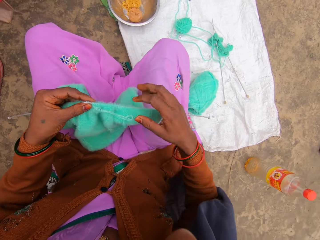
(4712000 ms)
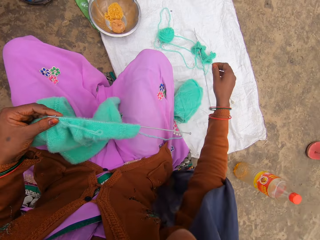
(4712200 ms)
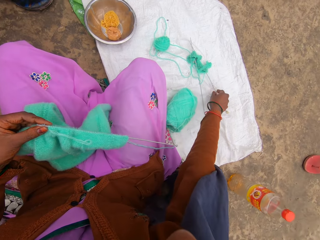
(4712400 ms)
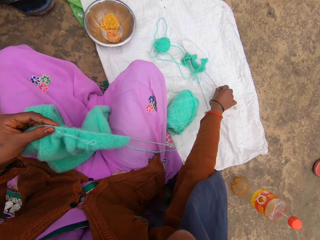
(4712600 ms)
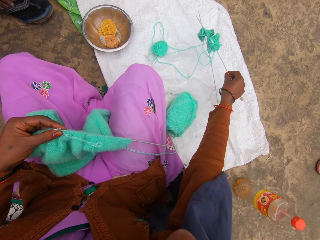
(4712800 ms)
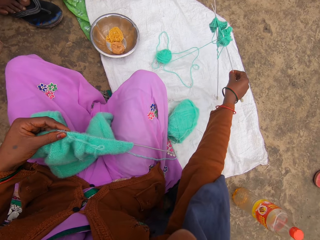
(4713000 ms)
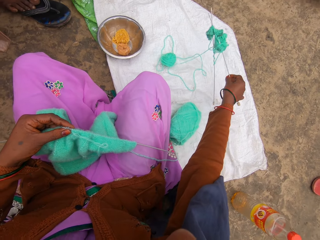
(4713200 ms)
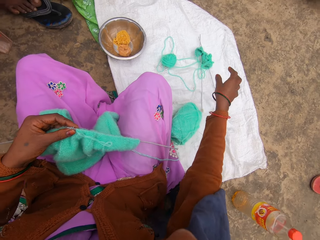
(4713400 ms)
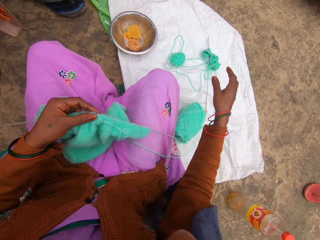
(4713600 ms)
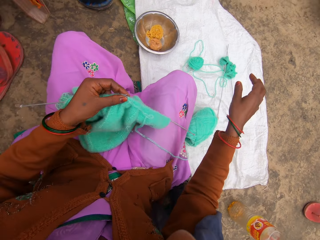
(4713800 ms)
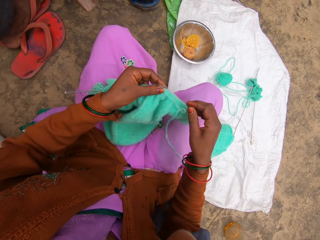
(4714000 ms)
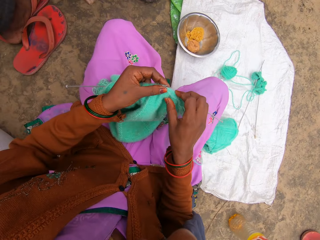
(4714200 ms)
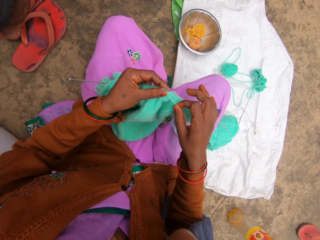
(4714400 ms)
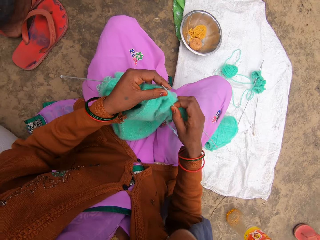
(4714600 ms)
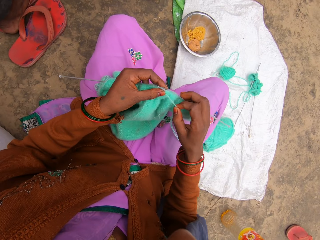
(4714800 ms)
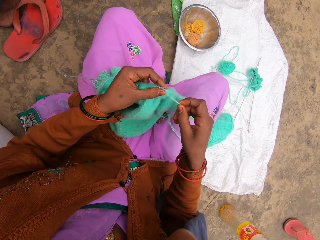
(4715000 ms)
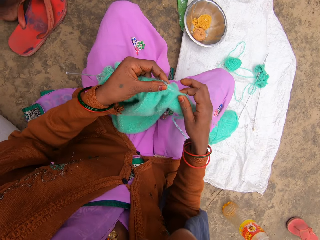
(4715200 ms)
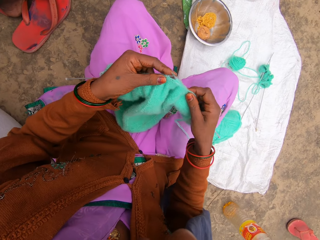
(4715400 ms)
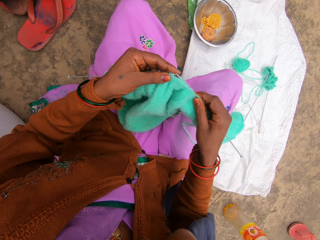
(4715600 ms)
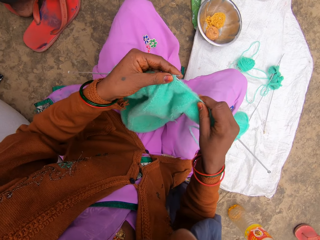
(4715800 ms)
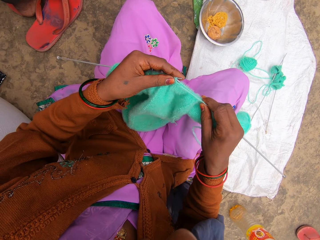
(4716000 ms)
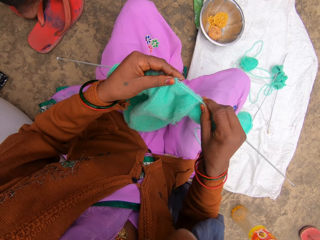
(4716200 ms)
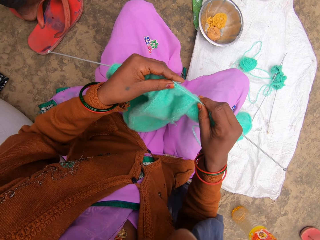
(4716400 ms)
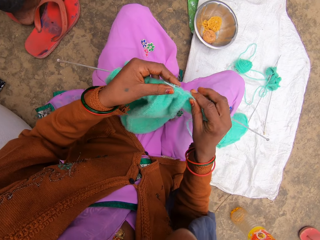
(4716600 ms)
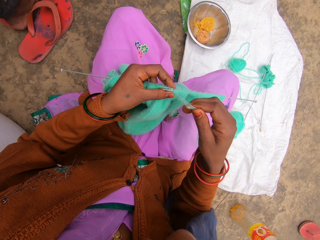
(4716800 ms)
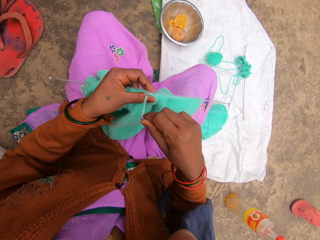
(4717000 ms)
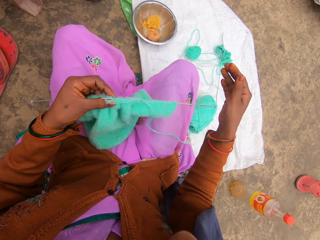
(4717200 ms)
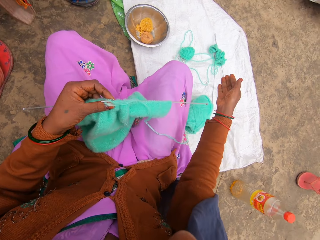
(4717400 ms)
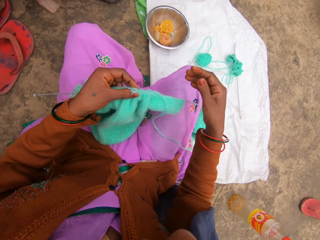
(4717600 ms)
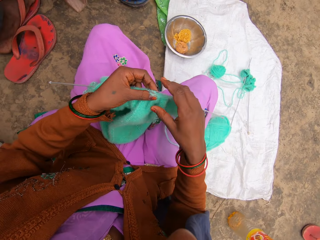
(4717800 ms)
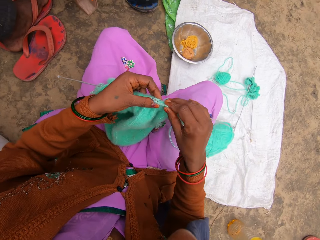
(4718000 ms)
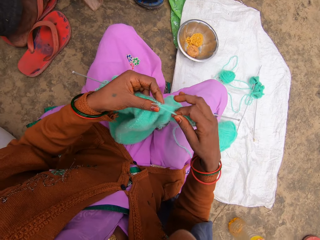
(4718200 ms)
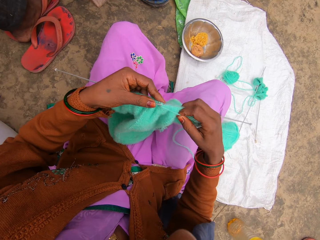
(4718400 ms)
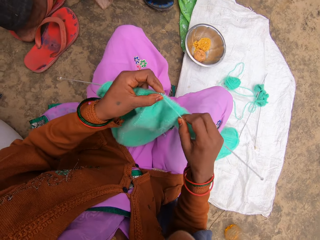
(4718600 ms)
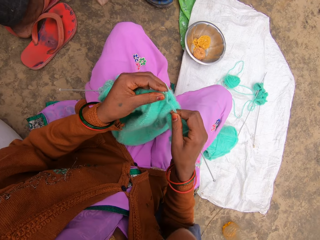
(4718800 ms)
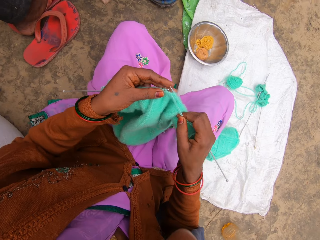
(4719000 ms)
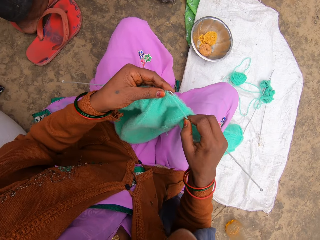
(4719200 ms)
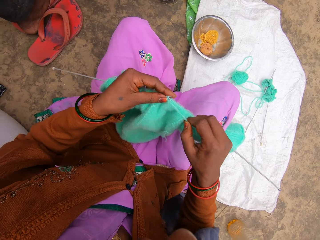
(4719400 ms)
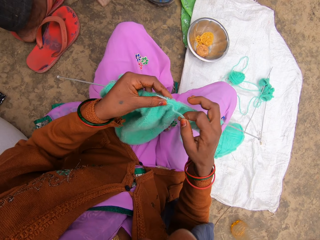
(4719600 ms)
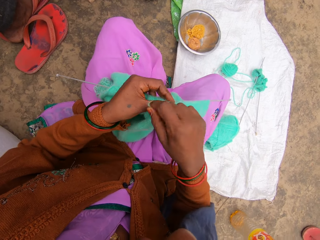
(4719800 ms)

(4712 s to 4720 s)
The camera wearer lifts the crochet from the ground. They knit the cloth with a thread.

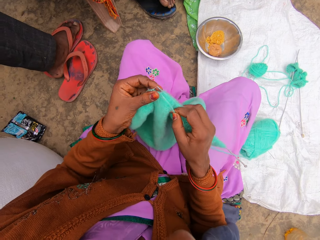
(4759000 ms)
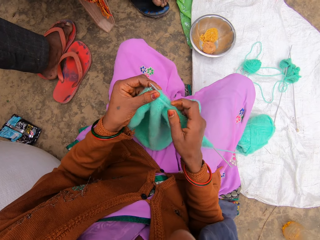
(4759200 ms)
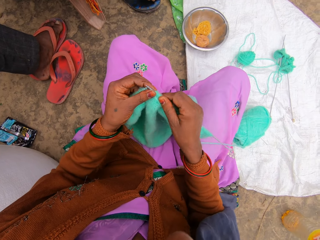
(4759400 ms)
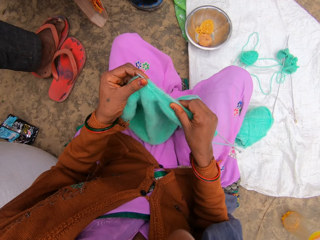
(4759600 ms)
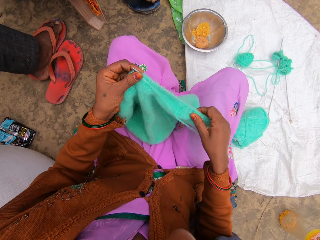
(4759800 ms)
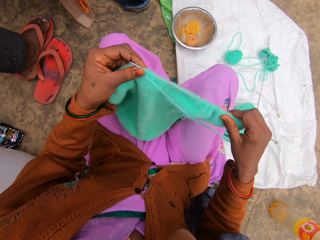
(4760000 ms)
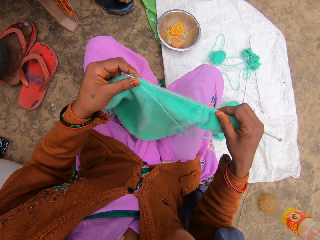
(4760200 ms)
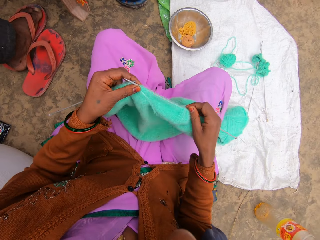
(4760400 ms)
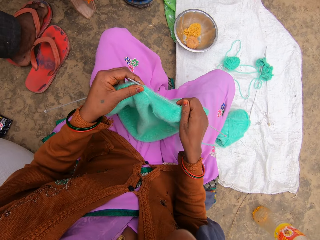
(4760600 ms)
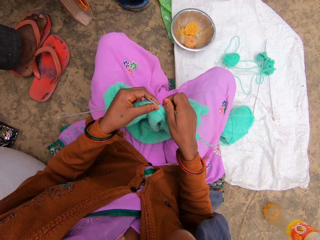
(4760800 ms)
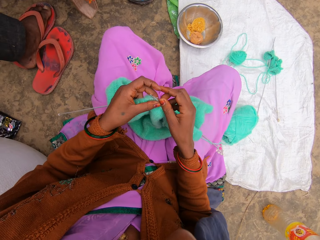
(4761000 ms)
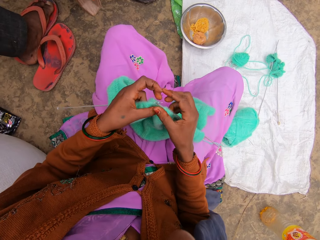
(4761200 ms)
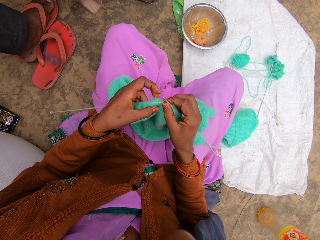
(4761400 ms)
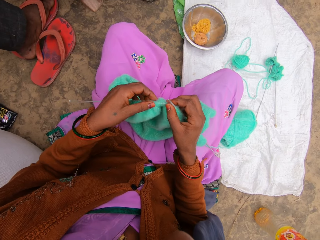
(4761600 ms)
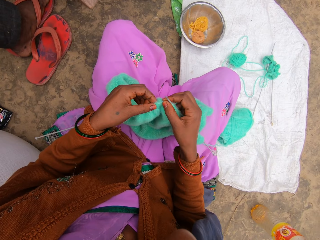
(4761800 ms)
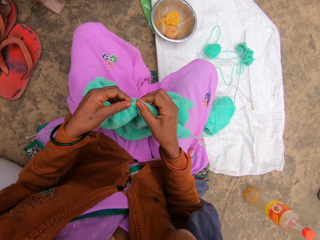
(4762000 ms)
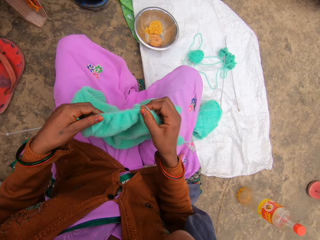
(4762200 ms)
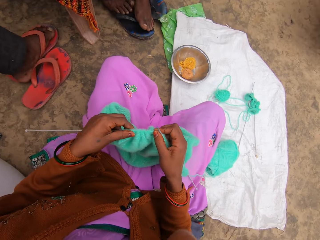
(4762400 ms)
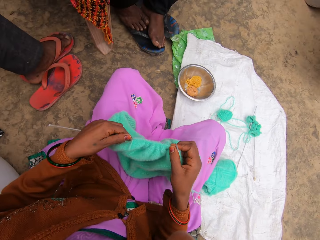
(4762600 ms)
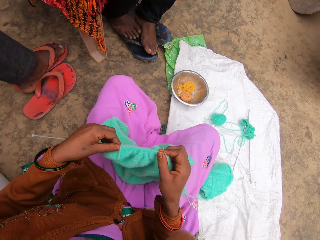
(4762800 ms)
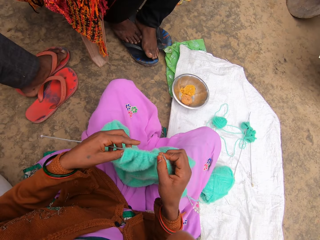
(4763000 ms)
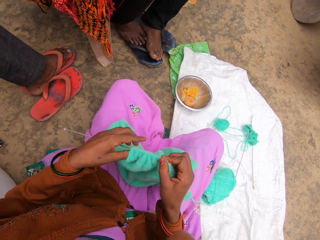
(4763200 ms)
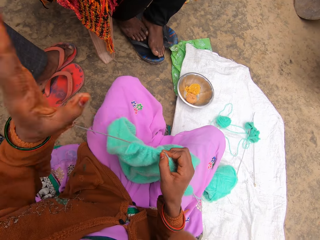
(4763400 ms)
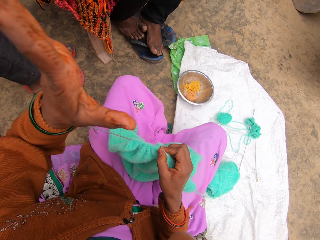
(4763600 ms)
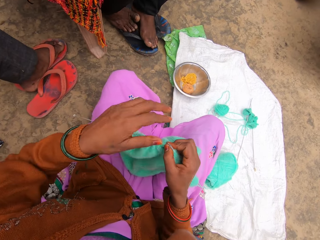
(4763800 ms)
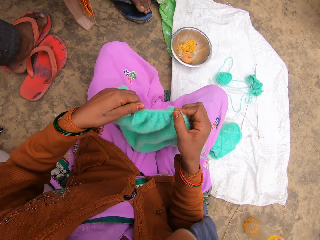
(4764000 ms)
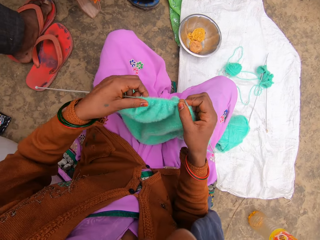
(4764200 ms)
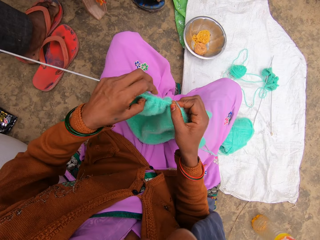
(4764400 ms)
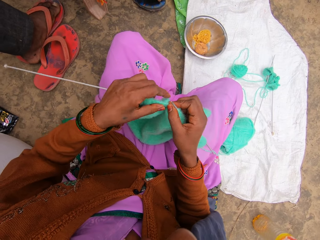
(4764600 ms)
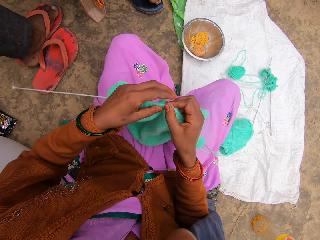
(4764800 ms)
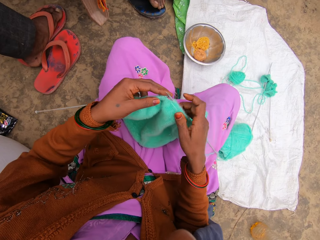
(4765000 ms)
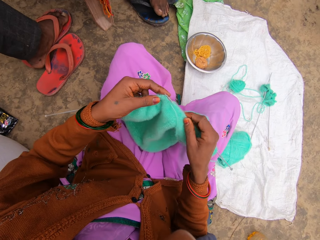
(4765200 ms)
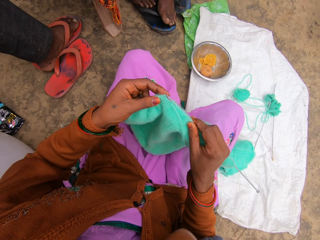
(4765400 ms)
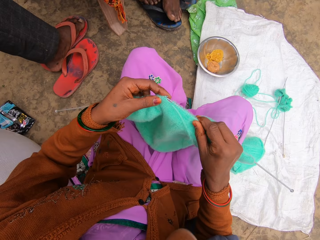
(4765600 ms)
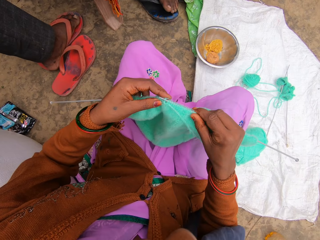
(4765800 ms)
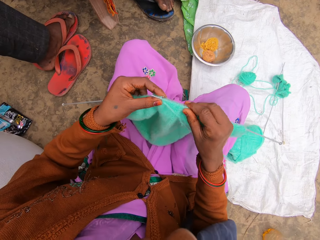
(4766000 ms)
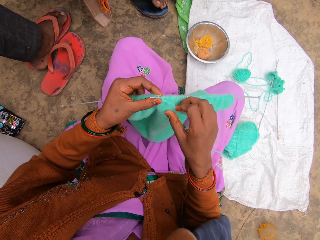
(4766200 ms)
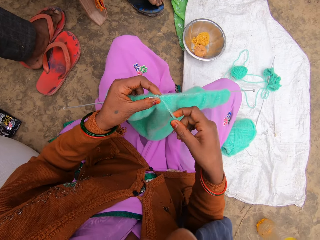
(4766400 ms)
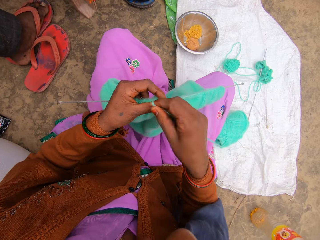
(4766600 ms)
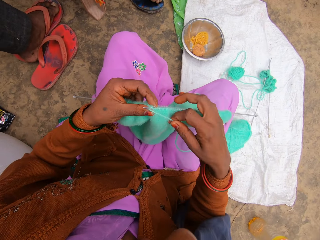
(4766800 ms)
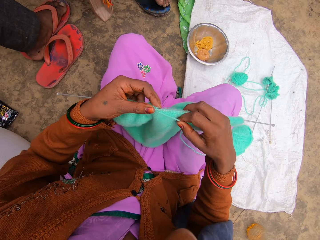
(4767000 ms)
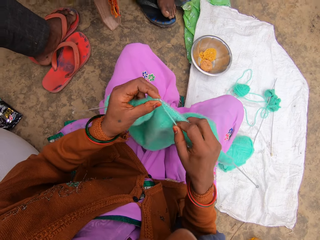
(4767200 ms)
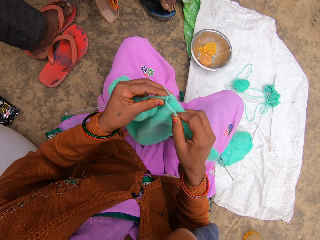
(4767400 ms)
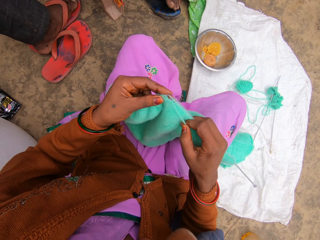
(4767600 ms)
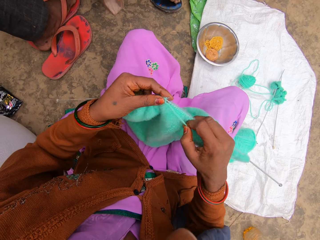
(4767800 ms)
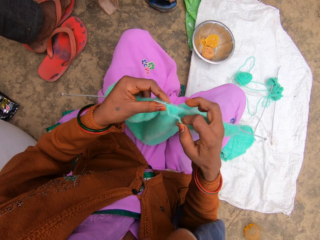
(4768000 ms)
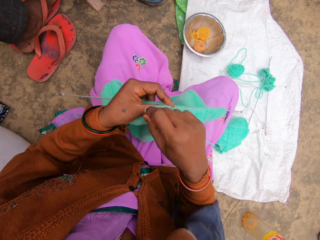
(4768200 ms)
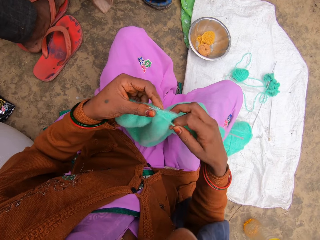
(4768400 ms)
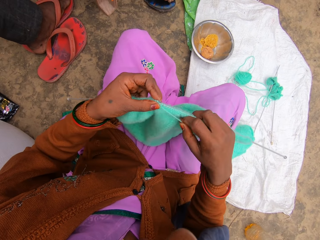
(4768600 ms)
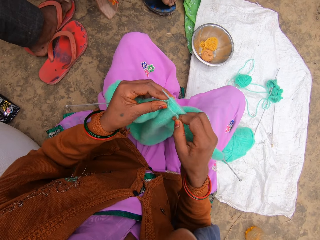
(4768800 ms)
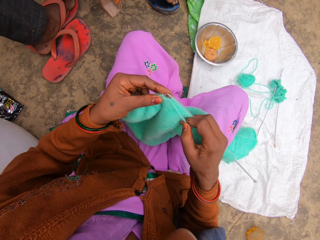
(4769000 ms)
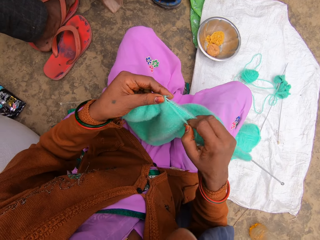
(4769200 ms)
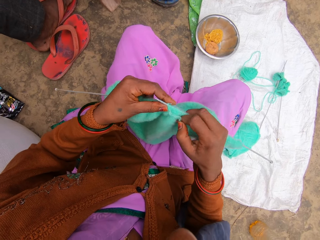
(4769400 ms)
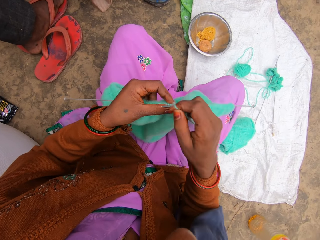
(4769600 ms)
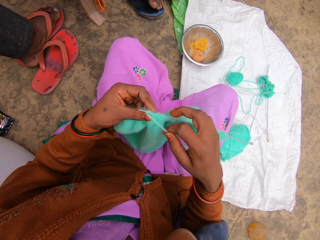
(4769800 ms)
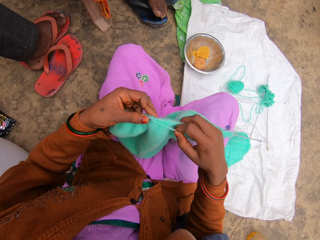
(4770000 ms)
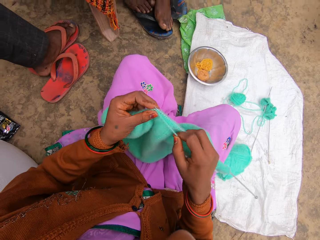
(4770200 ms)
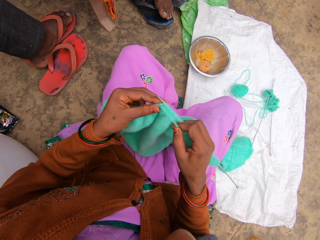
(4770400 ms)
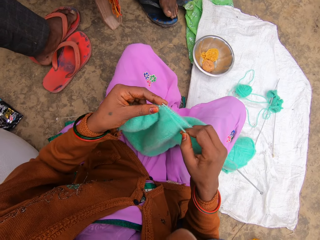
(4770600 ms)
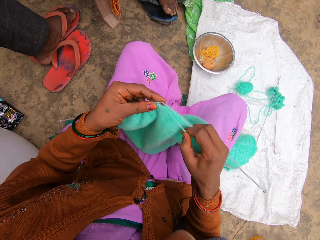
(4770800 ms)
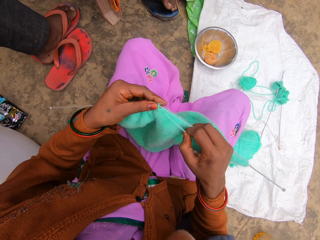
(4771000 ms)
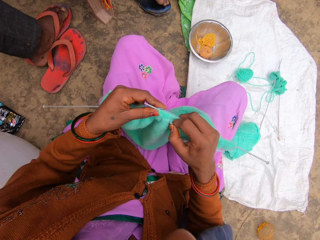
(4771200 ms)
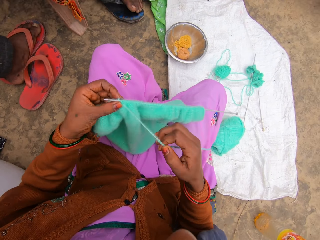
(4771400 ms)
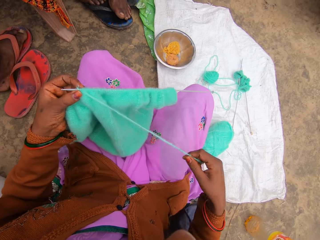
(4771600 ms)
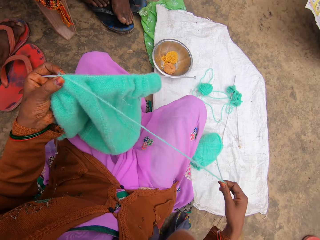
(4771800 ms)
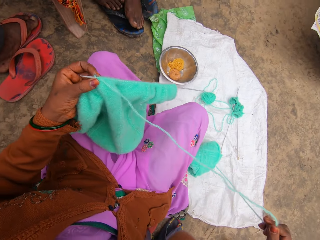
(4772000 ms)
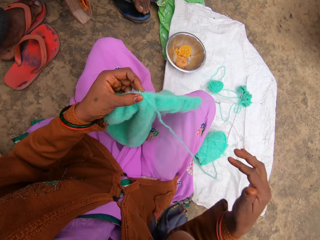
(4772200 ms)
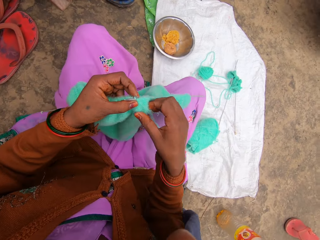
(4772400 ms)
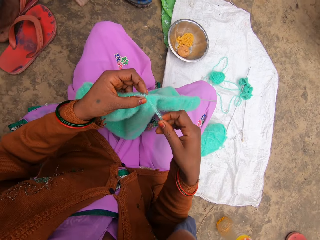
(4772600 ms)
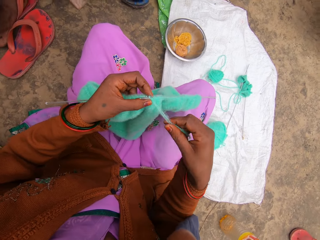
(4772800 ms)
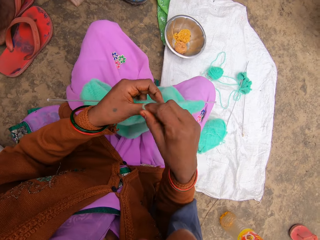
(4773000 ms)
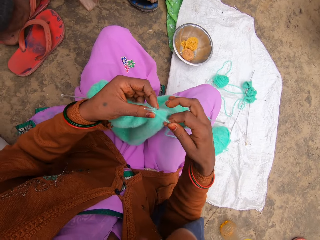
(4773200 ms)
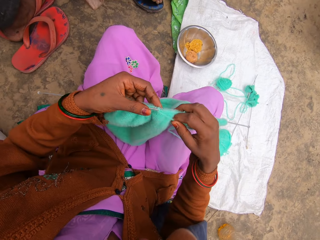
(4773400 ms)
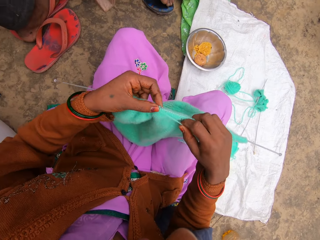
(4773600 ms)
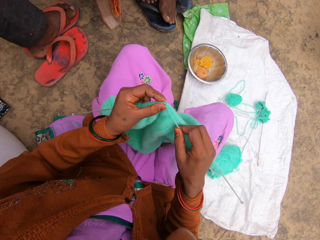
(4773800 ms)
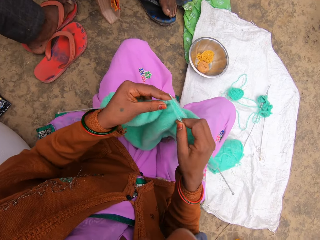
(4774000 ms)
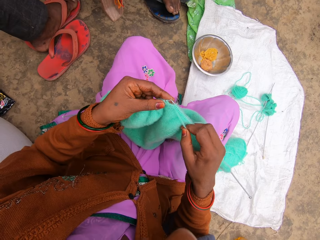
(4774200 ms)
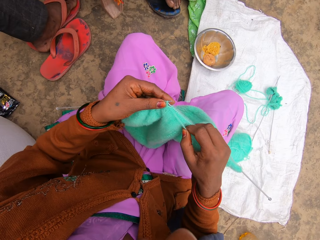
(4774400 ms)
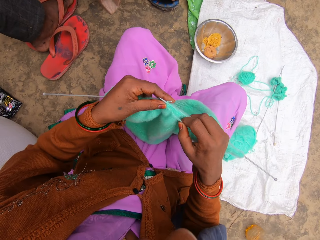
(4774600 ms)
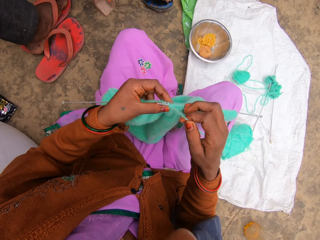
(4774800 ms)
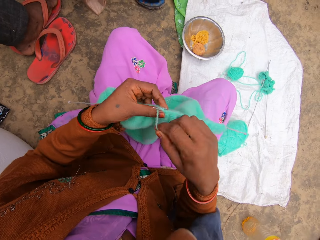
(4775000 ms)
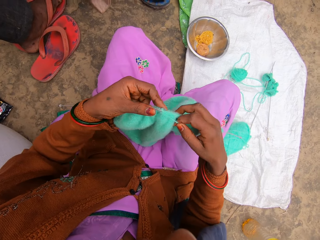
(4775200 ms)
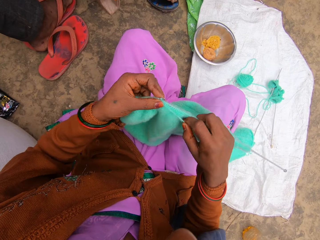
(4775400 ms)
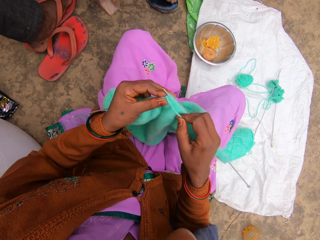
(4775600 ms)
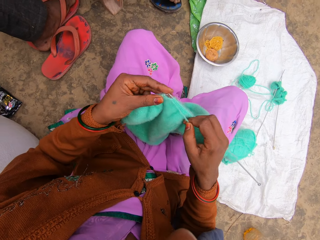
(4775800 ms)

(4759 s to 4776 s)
The camera wearer adjusts the cloth in the crochet. They knit the cloth with a thread.
